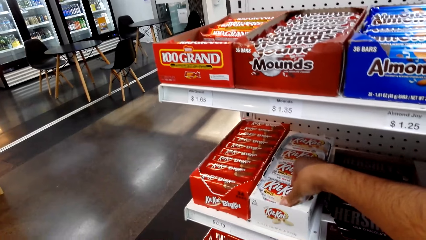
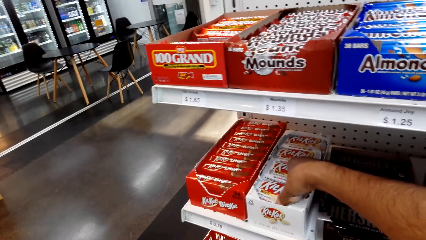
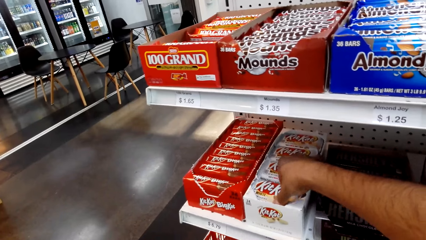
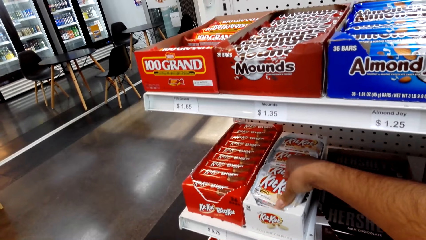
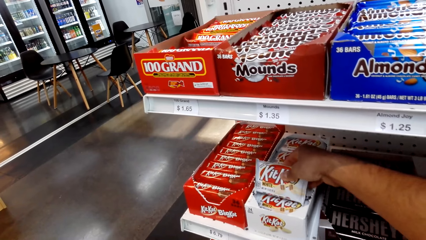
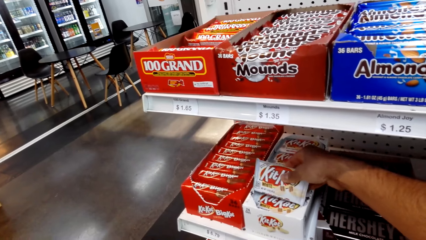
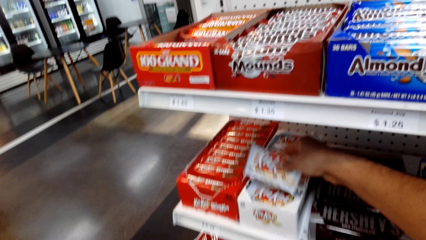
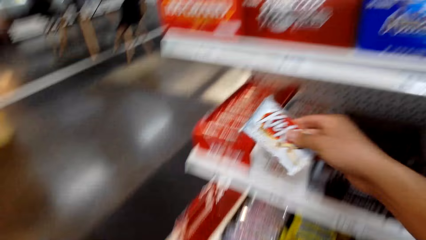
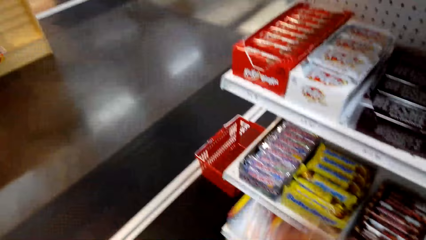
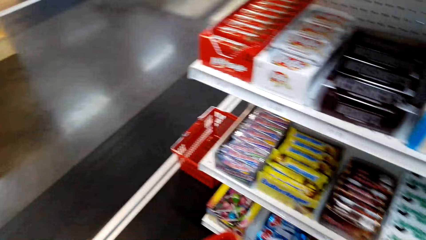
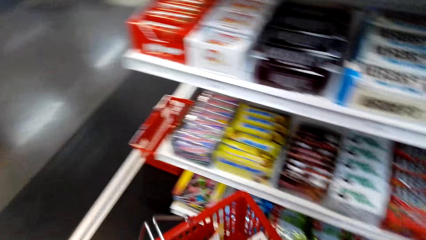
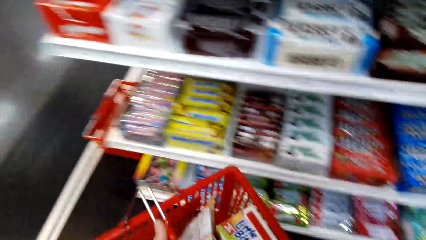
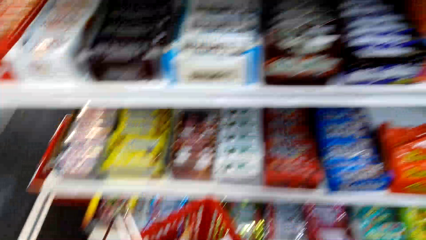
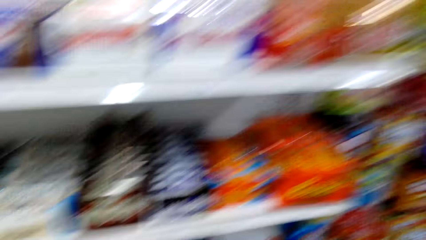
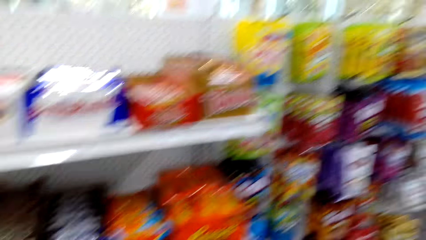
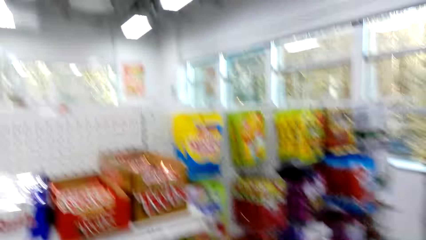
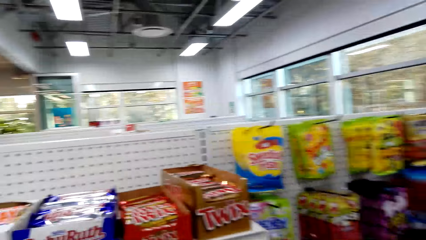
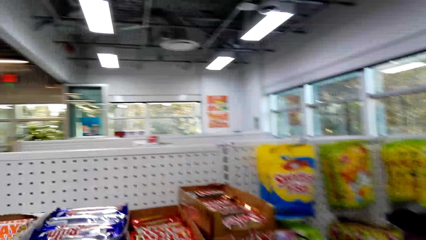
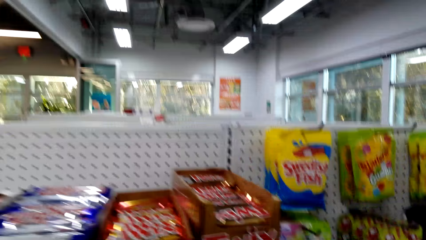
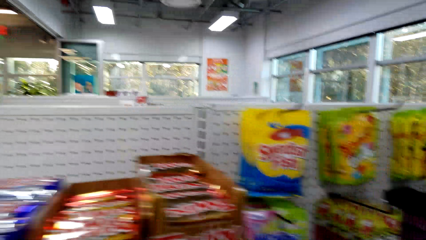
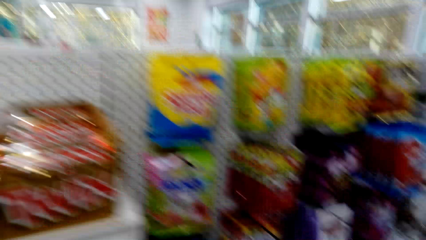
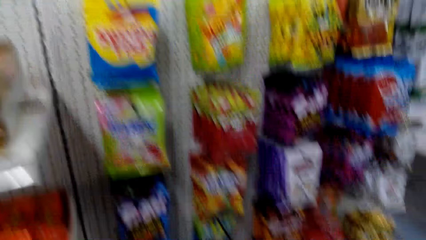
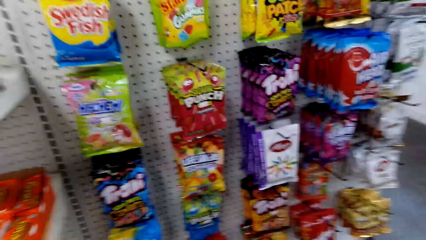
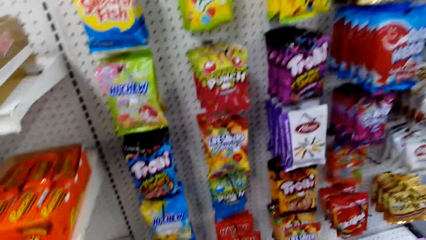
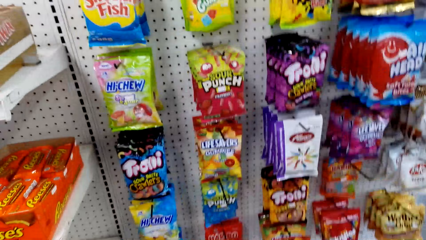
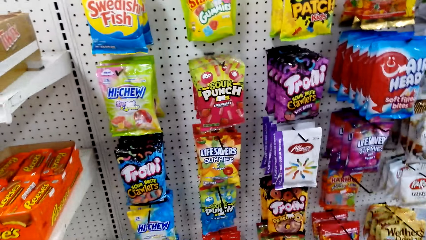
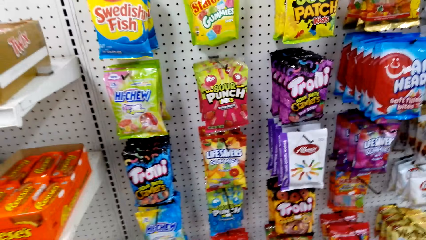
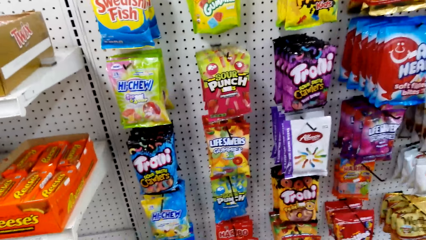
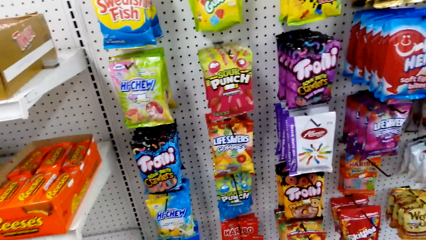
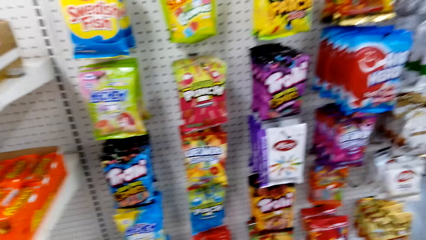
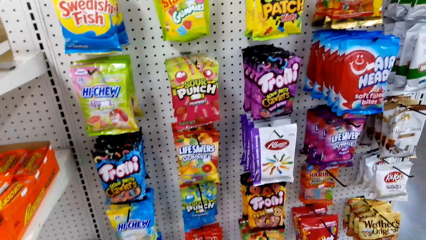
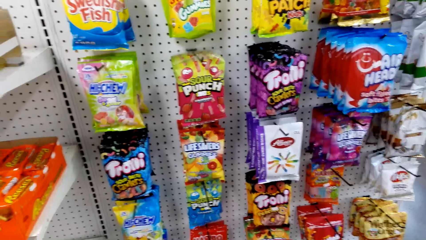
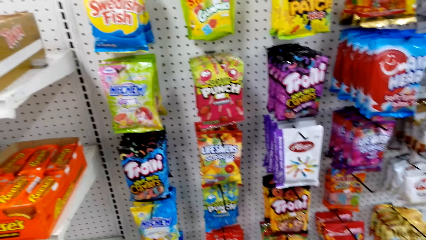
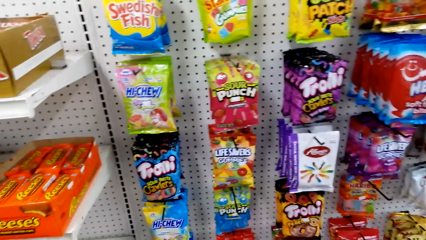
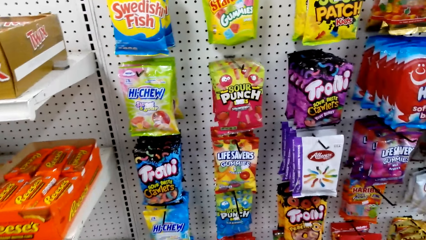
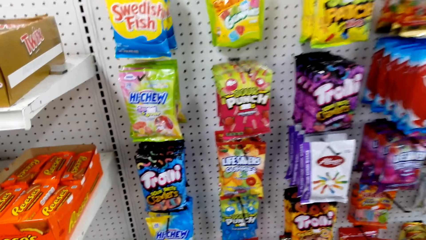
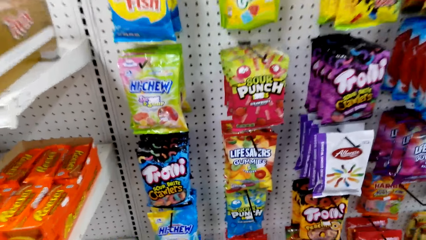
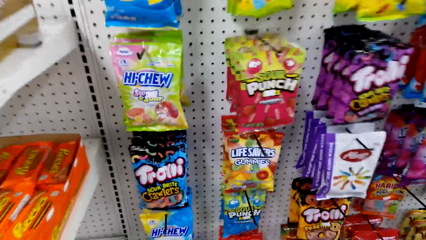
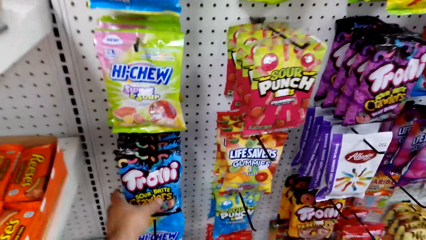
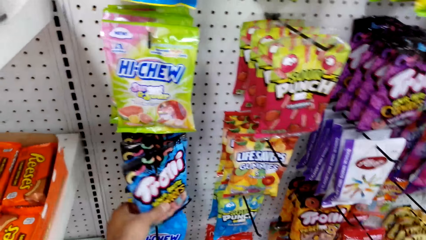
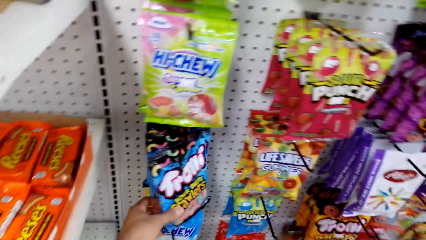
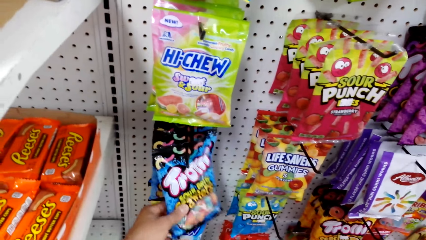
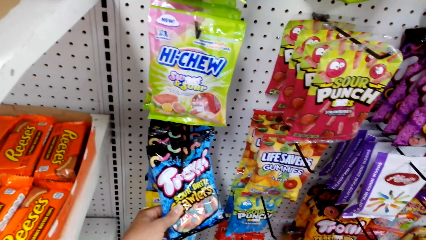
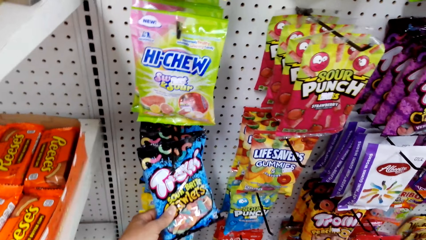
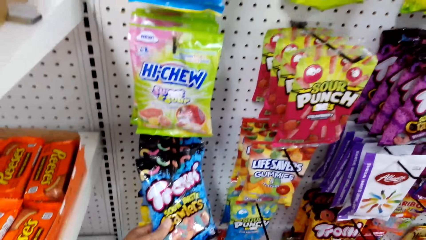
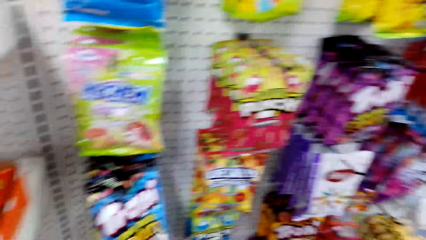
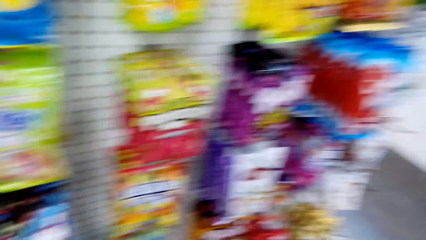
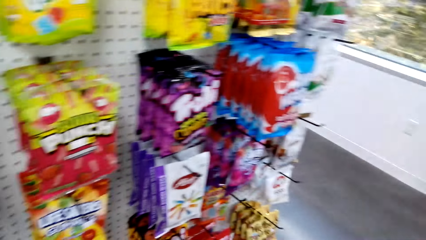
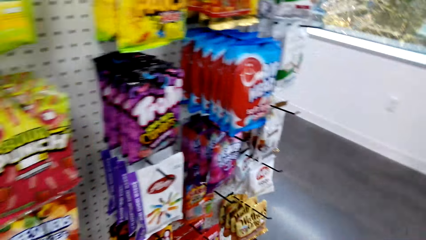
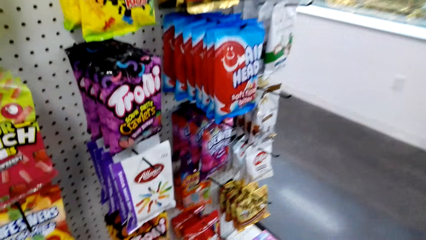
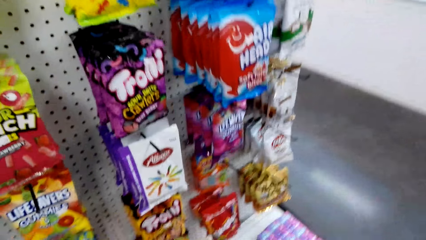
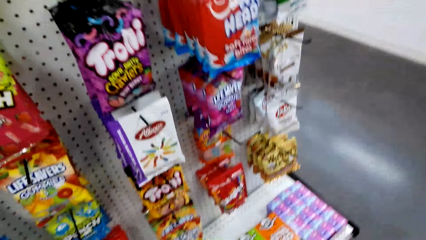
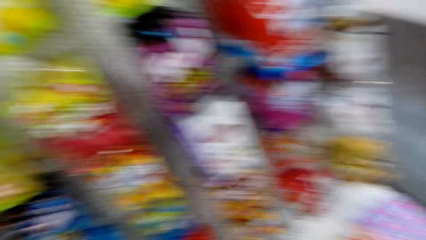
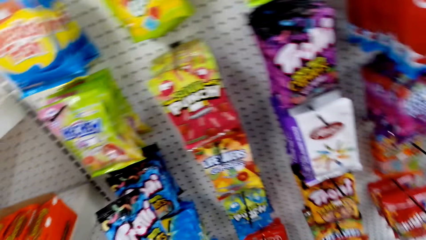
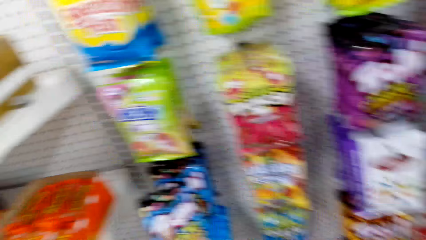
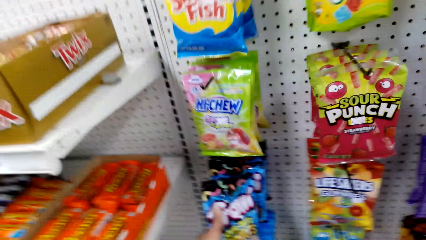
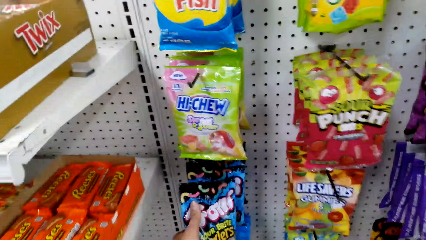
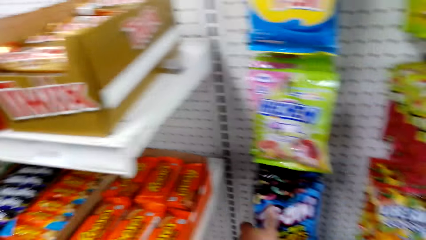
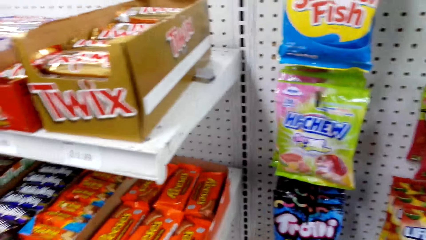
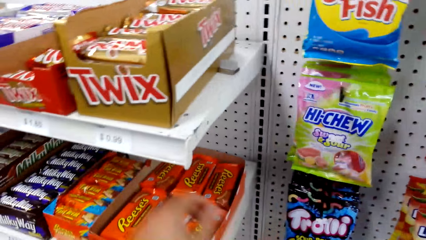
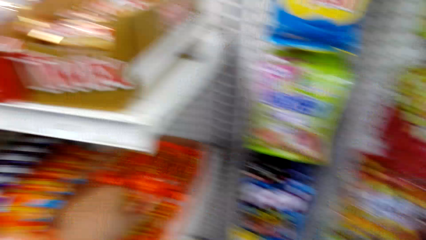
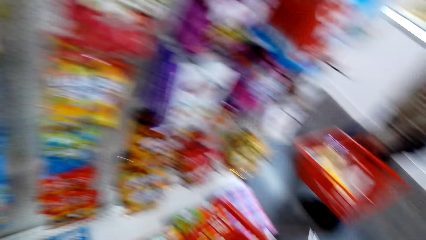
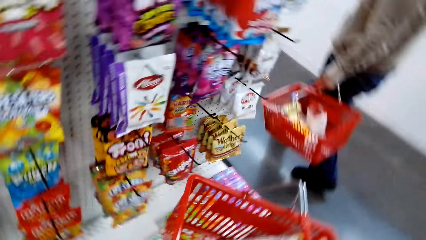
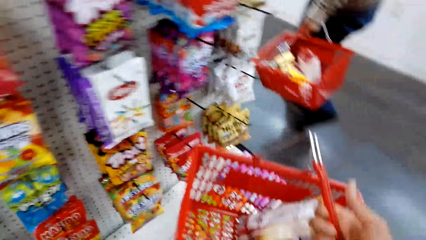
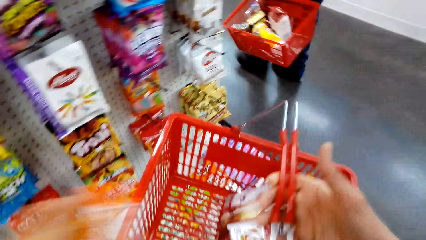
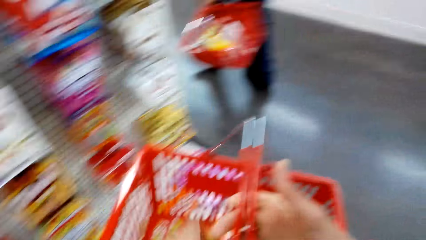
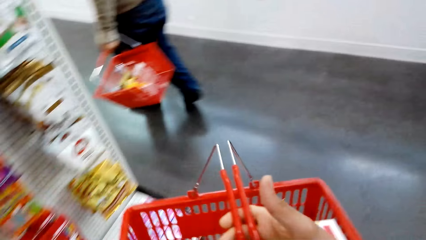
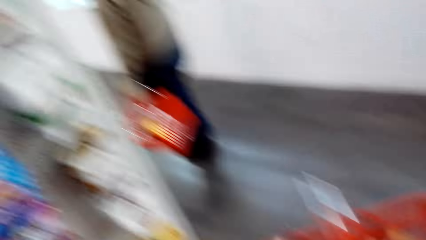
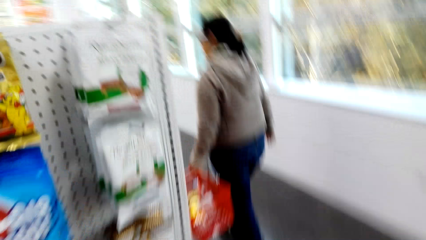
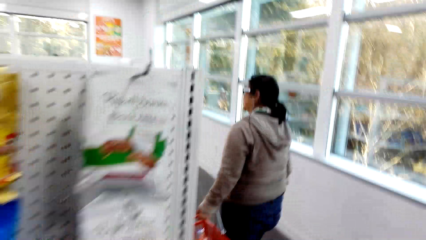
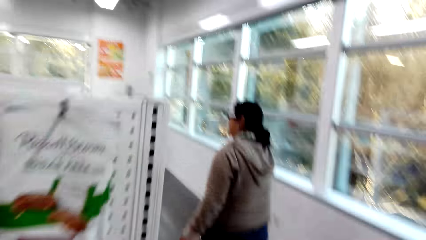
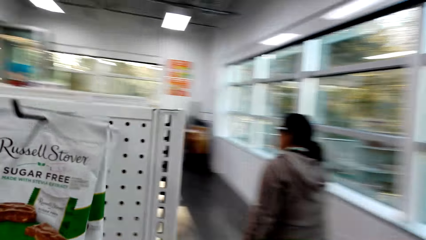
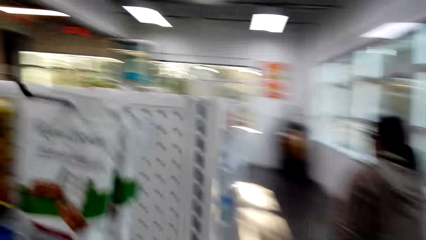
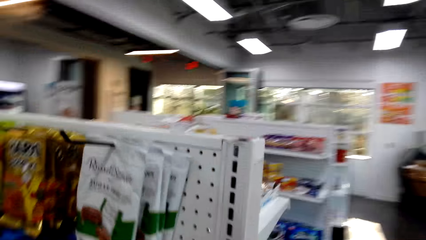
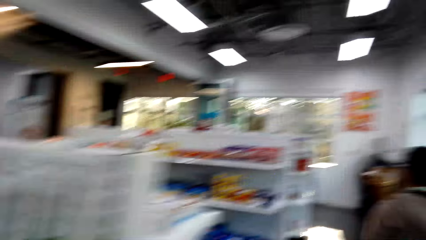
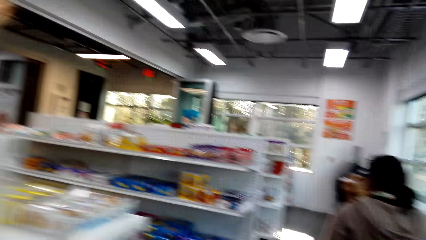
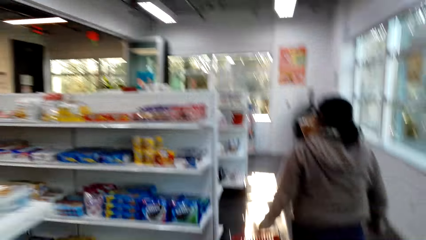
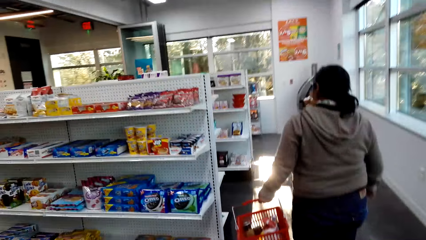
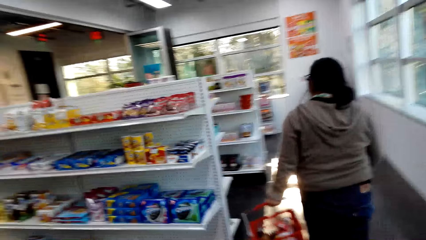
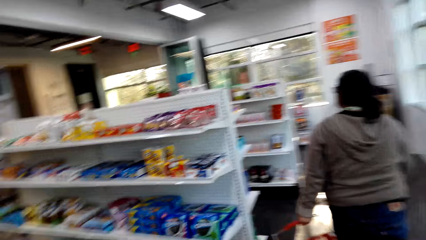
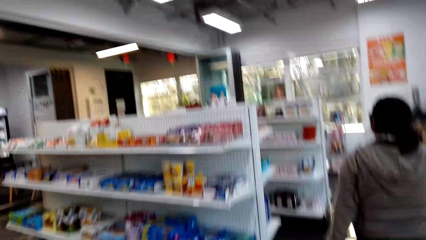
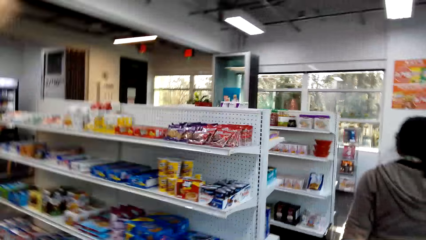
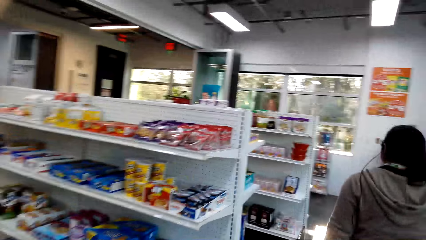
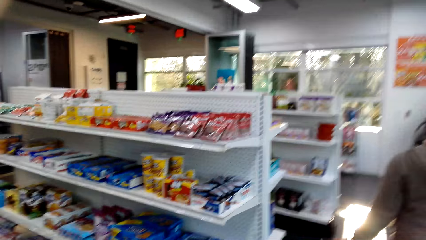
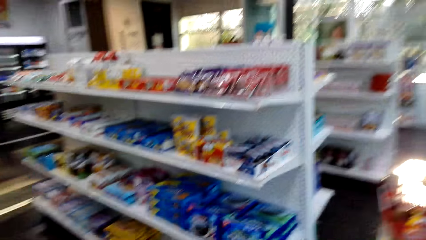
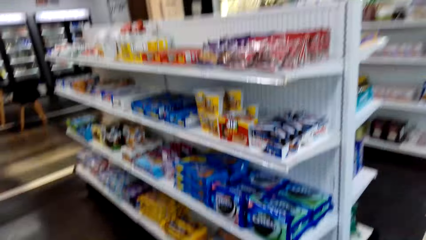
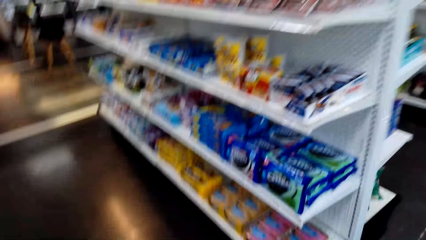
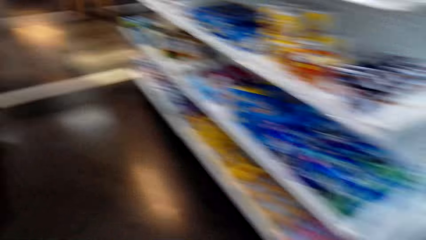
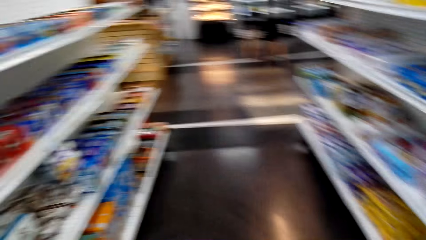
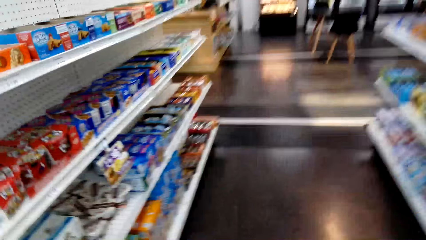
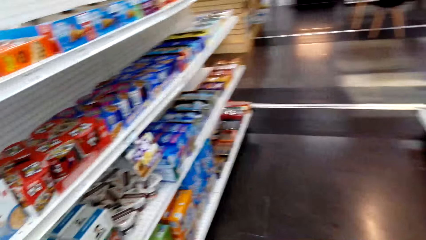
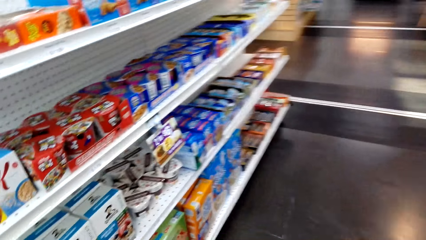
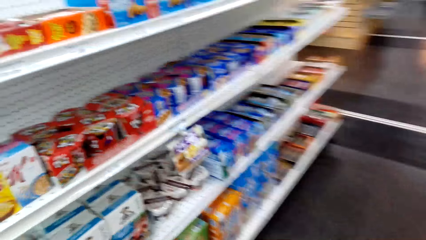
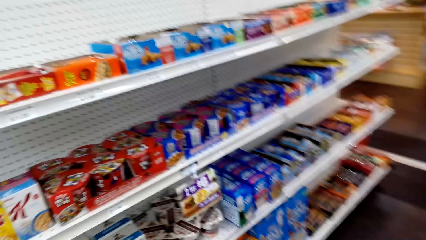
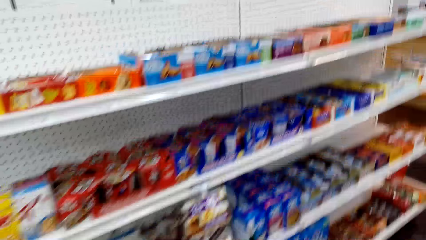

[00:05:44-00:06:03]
The camera wearer picks something. They put Kit Kat chocolate in the basket. They pick a packet of something. They put Troni in the basket. They pick a packet of something. A lady walks in the shop. The camera wearer walks around in the shop.
